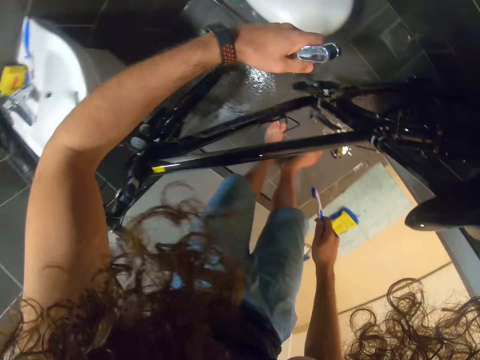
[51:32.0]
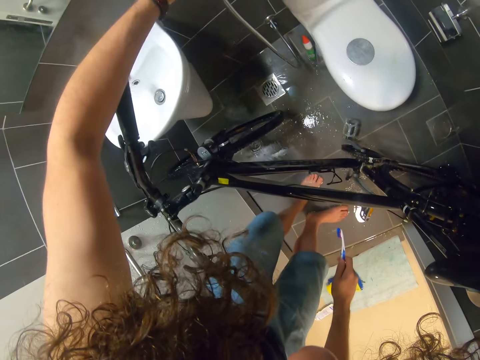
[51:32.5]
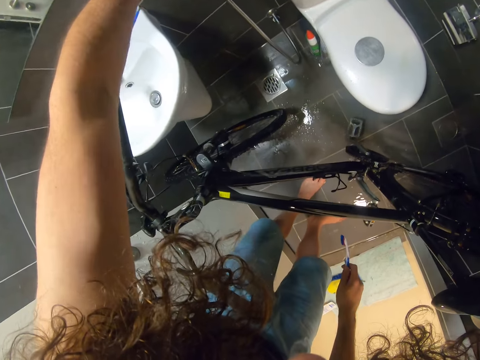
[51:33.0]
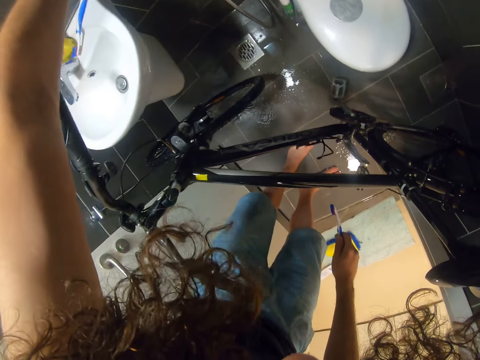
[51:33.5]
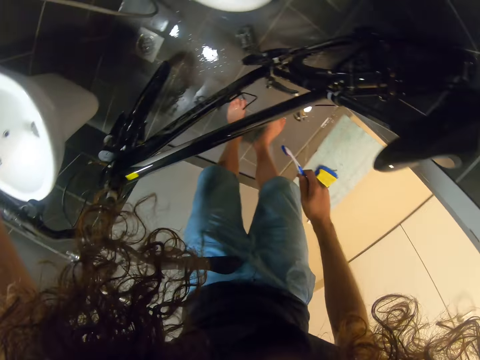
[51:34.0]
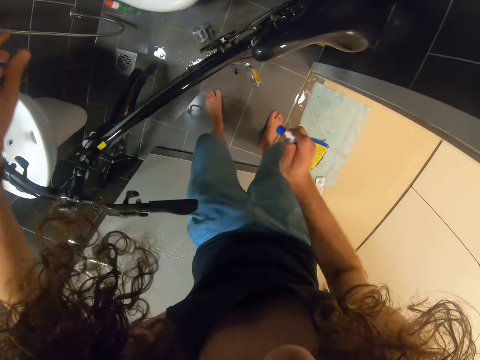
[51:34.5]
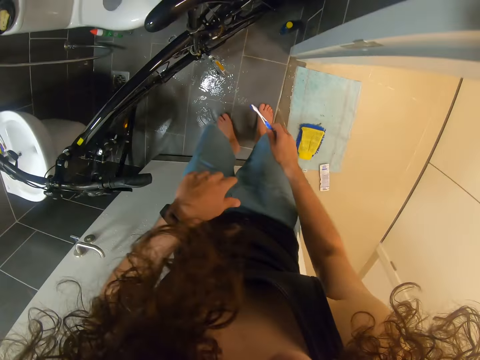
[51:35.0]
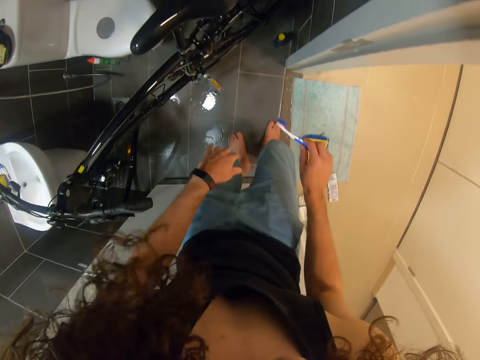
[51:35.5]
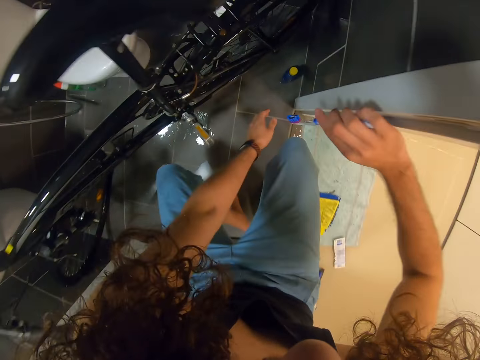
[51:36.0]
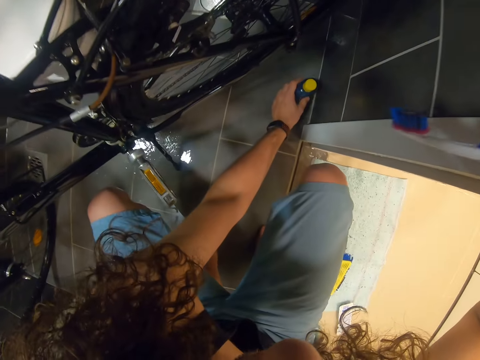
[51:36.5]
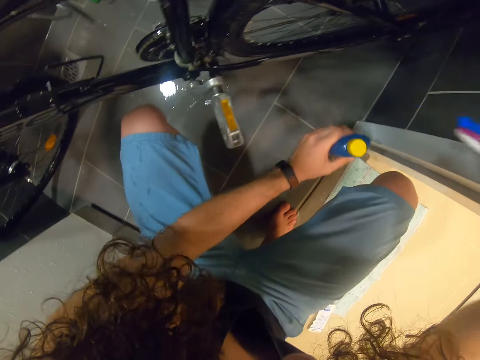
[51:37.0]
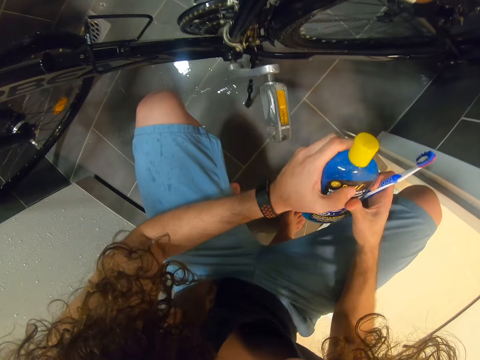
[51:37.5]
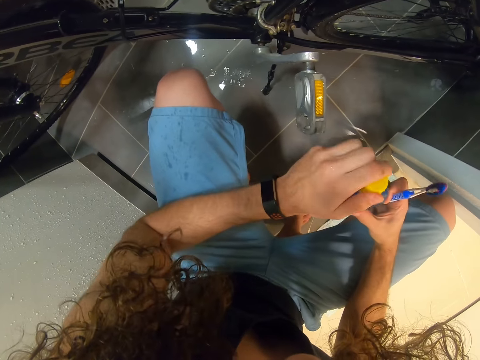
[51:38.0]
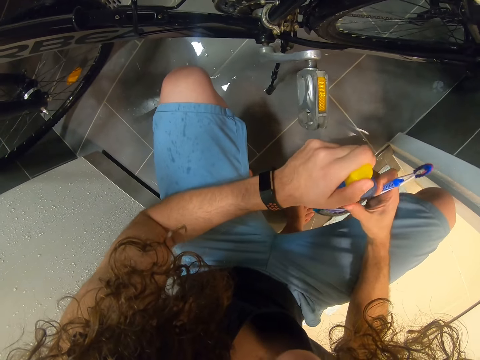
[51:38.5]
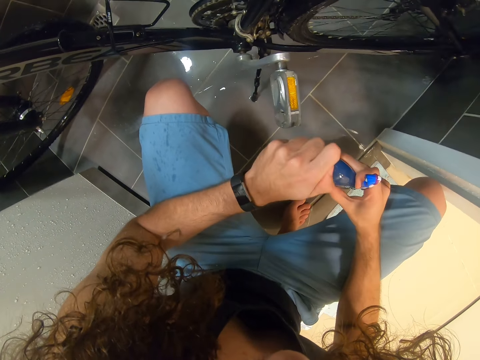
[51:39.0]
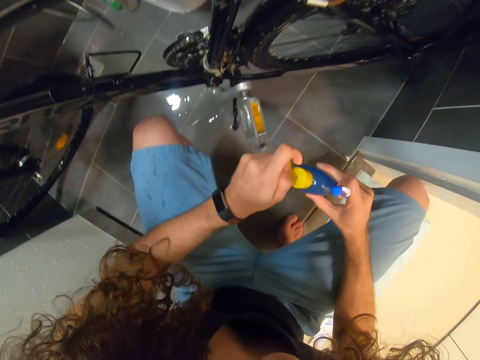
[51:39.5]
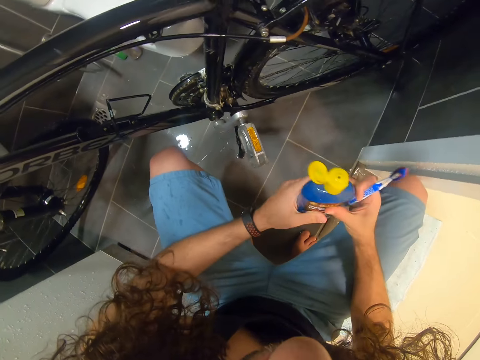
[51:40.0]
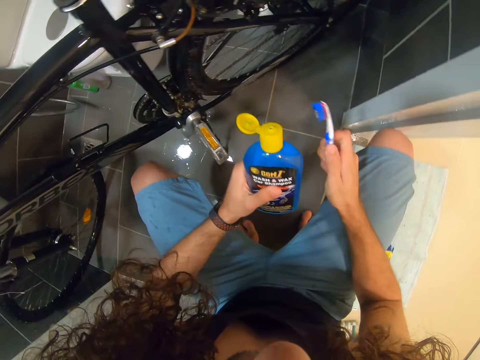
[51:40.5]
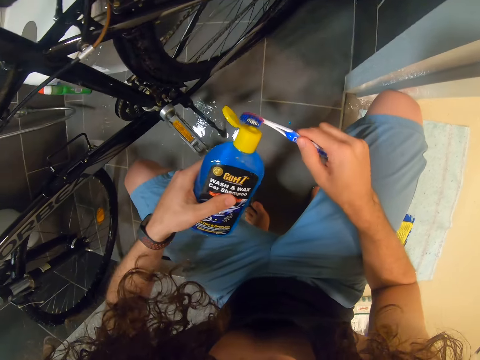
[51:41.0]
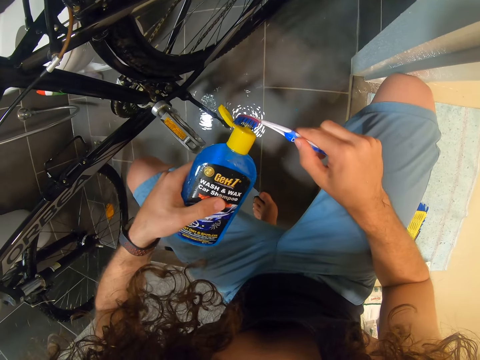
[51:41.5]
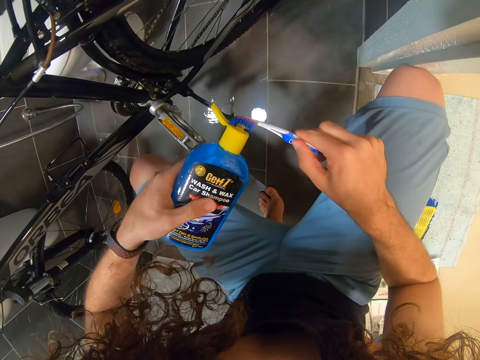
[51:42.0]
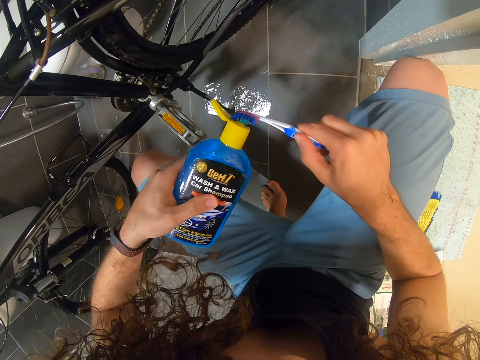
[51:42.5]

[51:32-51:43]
The camera wearer puts the shower pipe on its stand. They take the detergent or shampoo from the floor. They open the detergent. They put the shampoo on a toothbrush.

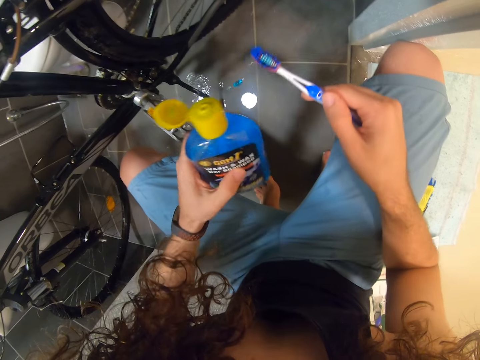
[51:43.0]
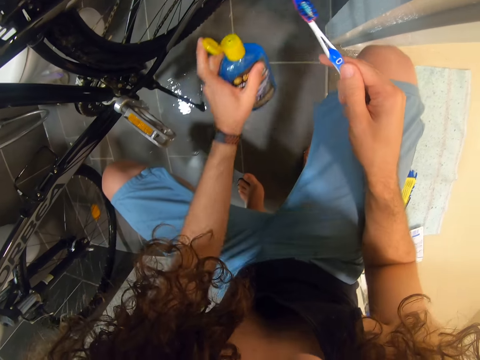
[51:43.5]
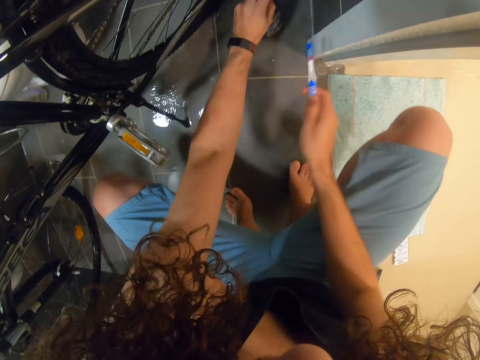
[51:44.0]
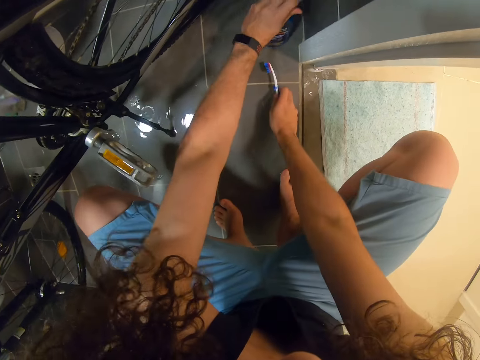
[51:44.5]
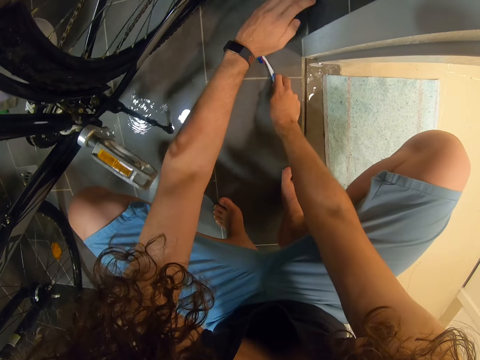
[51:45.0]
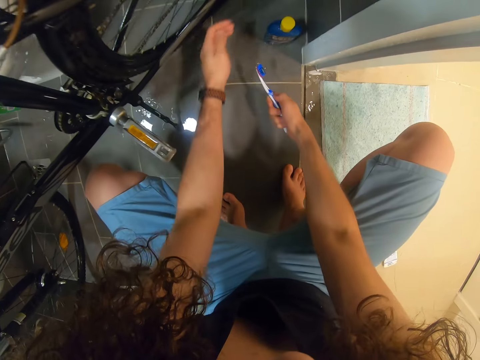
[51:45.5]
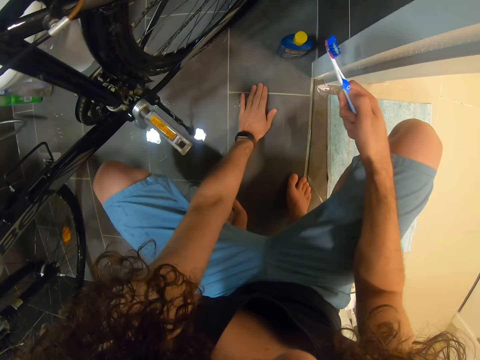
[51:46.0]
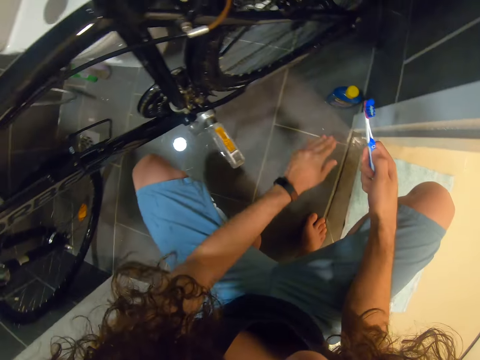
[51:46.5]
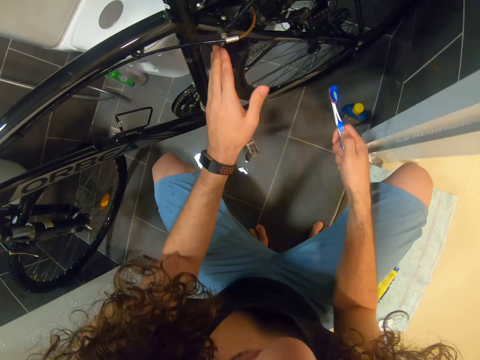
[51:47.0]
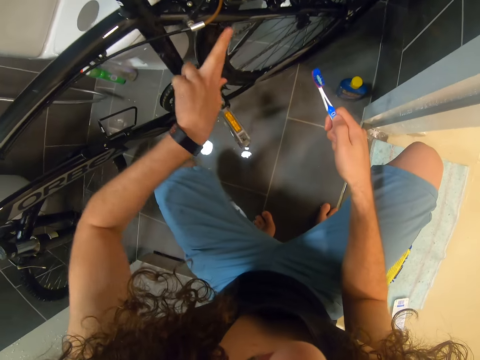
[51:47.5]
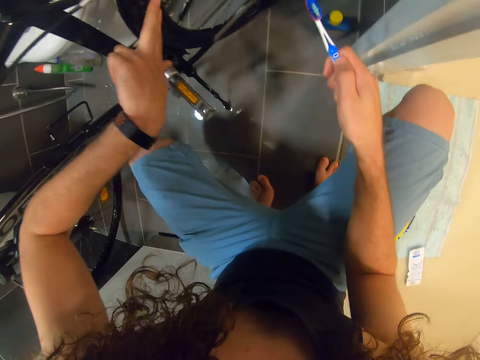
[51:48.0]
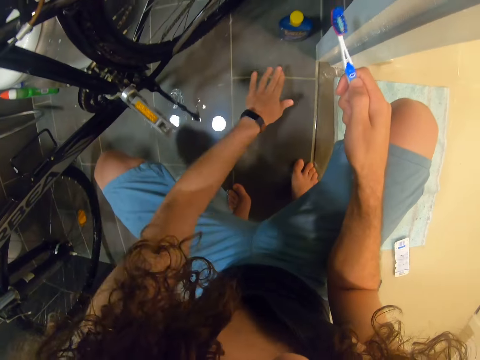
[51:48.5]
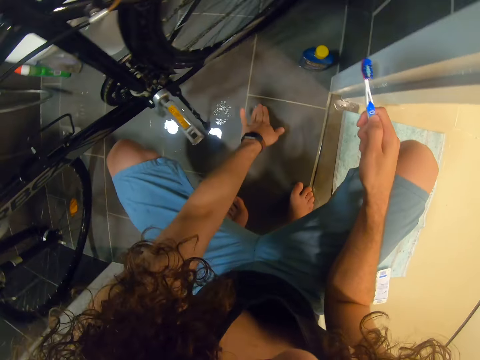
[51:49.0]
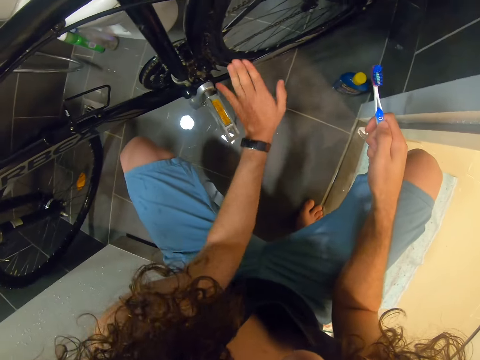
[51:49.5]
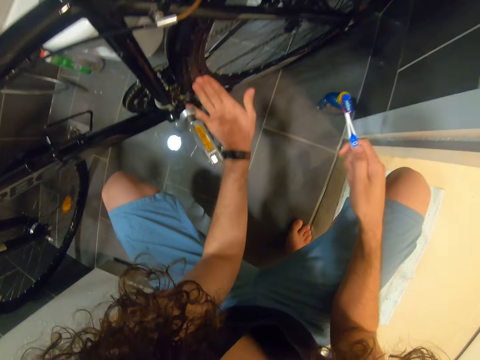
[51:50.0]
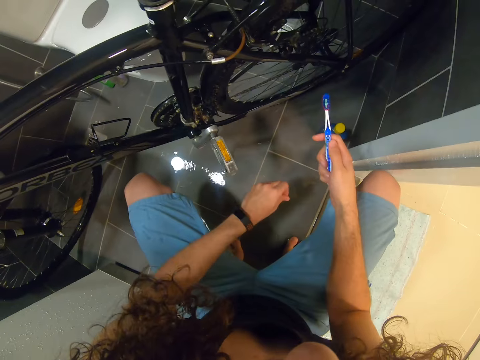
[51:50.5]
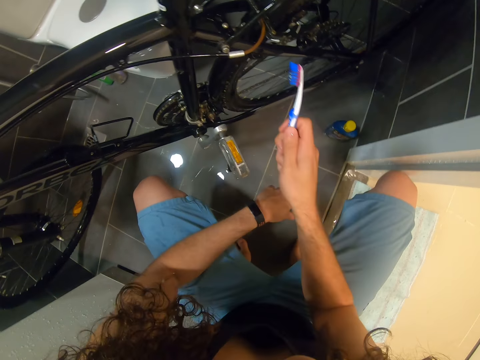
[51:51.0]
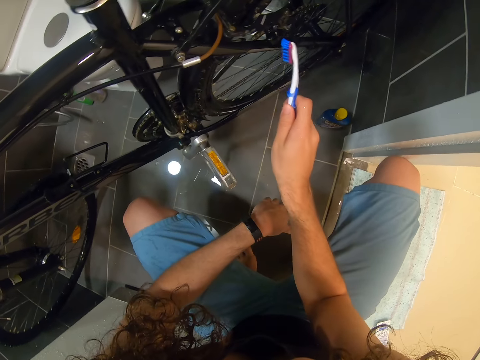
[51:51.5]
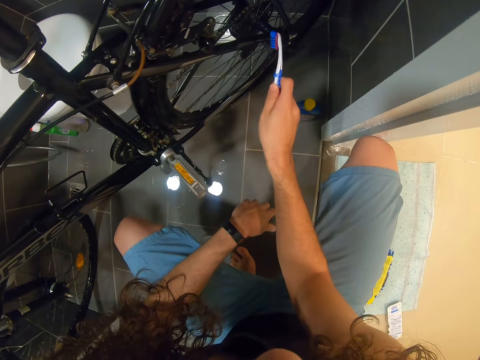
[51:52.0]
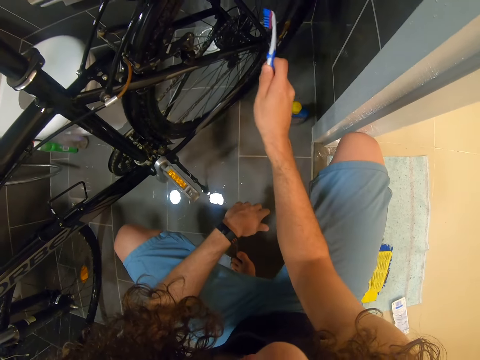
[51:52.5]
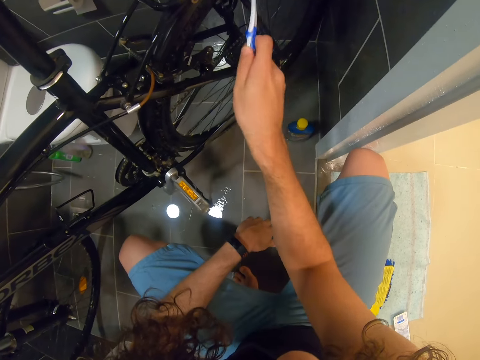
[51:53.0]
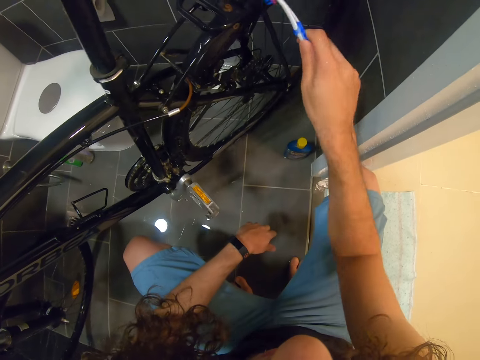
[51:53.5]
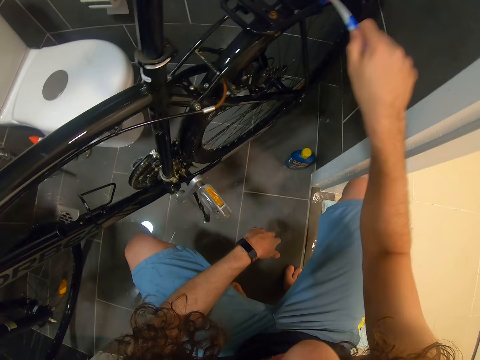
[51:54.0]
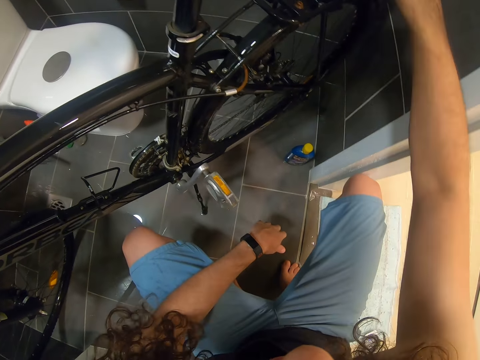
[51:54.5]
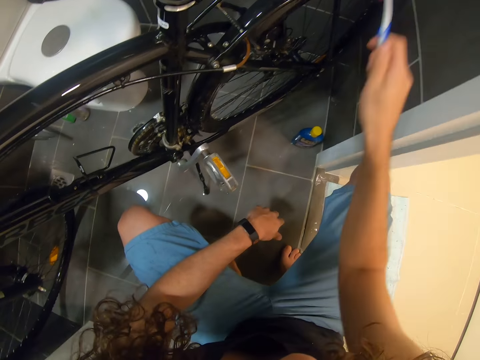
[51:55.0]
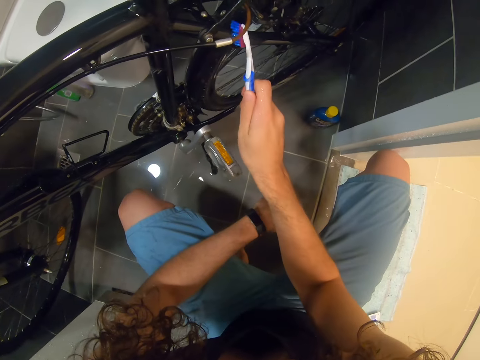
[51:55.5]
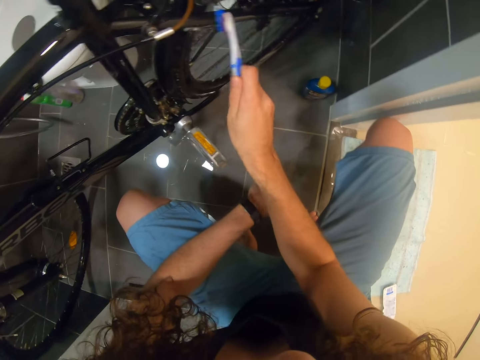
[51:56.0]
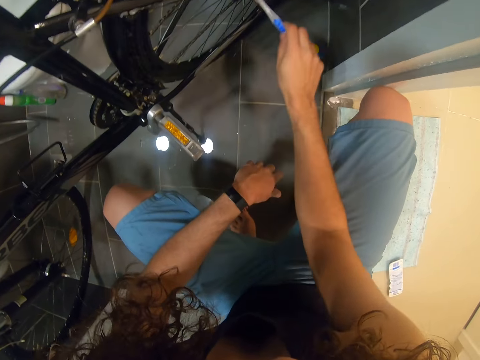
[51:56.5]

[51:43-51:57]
The camera wearer closes the bottle. They put the detergent on the floor. They wipe the floor with a toothbrush. They wipe shampoo with the left hand. They smear the shampoo on the bicycle. They wipe the shampoo with the left hand. They smear the shampoo on the bicycle. They brush part of the bicycle. They clean the bicycle with the brush.
